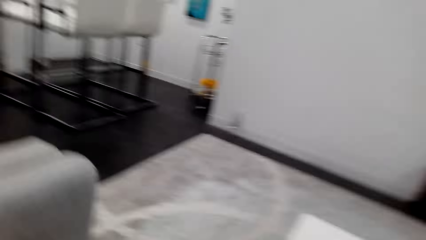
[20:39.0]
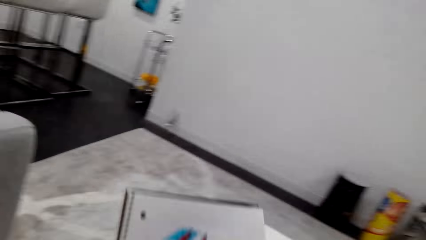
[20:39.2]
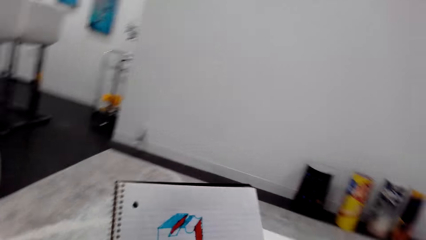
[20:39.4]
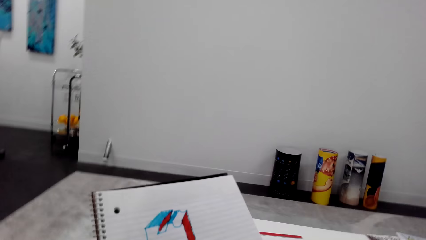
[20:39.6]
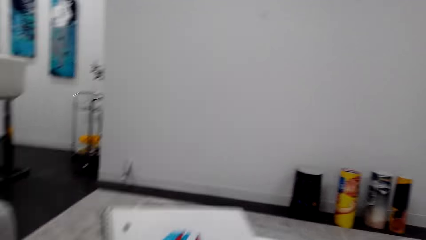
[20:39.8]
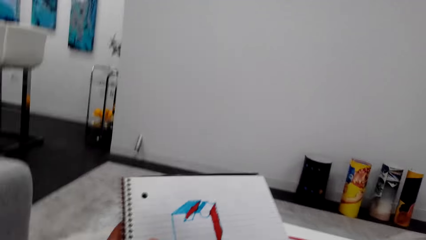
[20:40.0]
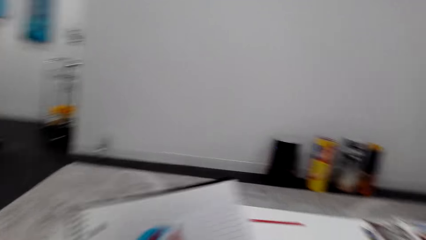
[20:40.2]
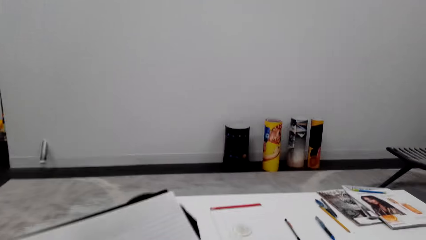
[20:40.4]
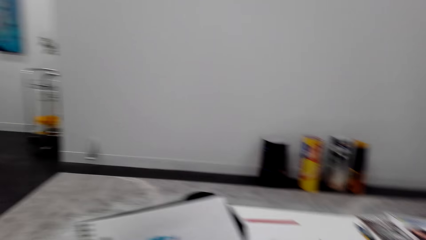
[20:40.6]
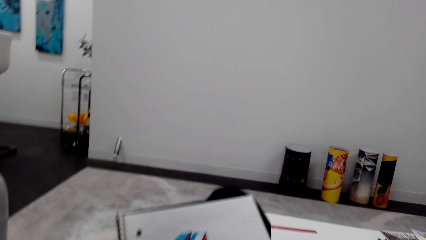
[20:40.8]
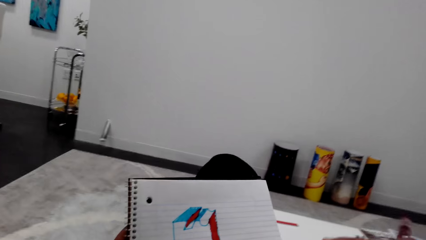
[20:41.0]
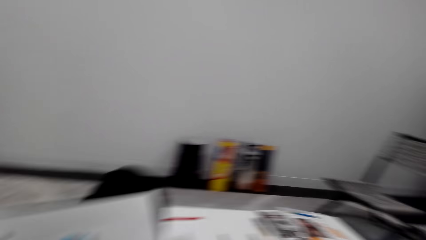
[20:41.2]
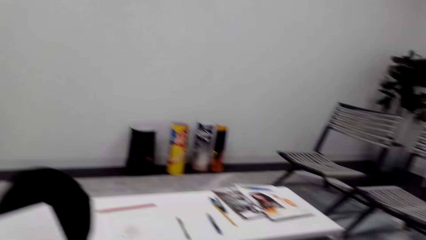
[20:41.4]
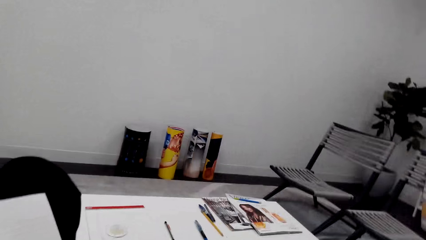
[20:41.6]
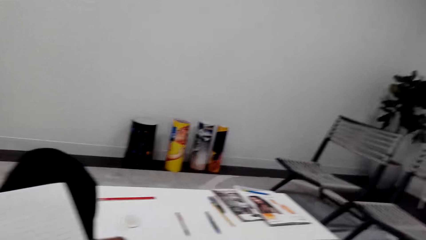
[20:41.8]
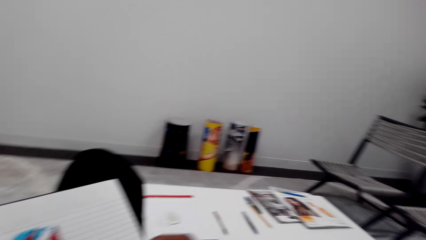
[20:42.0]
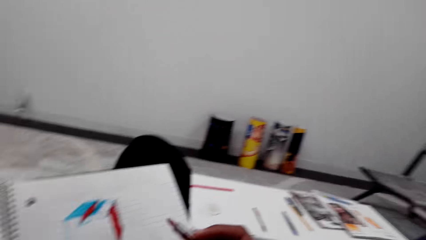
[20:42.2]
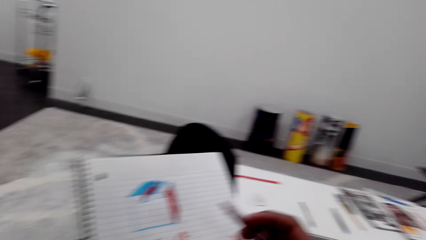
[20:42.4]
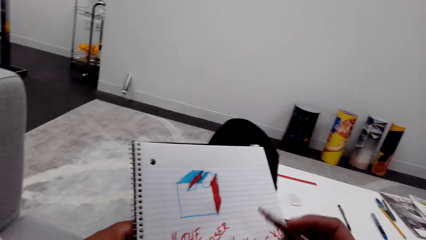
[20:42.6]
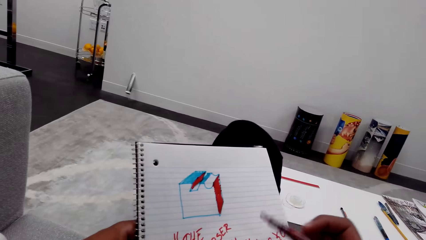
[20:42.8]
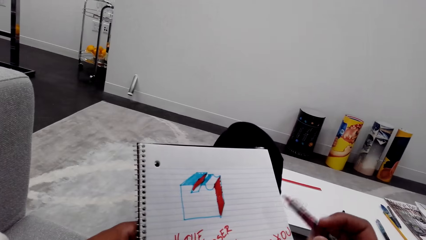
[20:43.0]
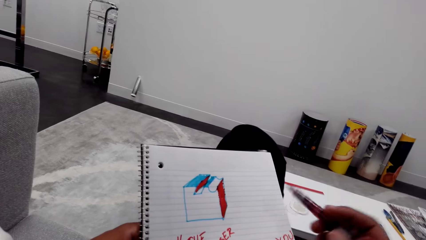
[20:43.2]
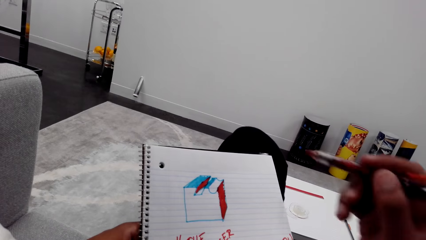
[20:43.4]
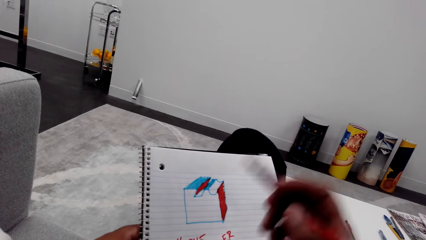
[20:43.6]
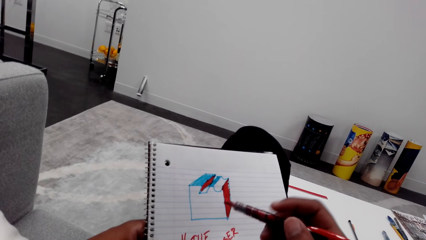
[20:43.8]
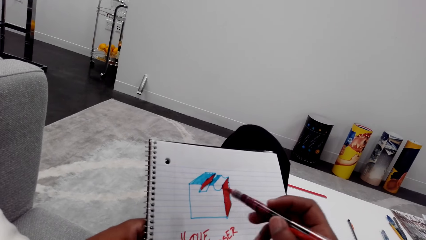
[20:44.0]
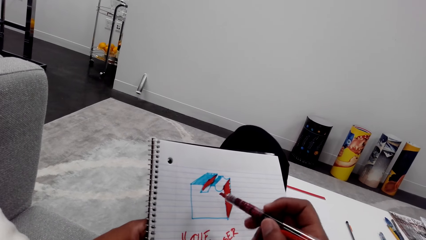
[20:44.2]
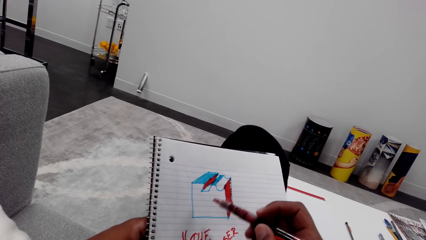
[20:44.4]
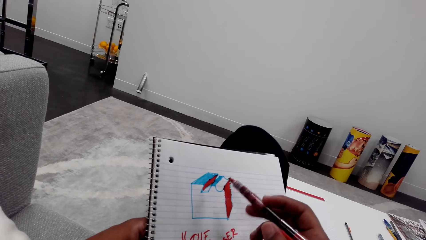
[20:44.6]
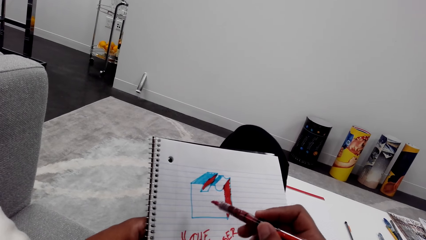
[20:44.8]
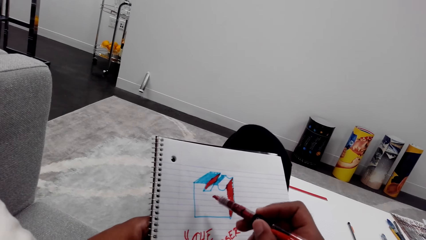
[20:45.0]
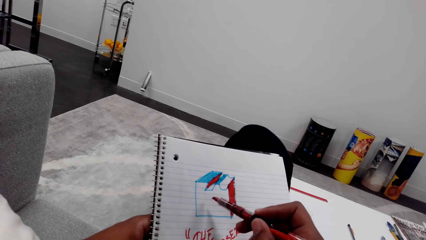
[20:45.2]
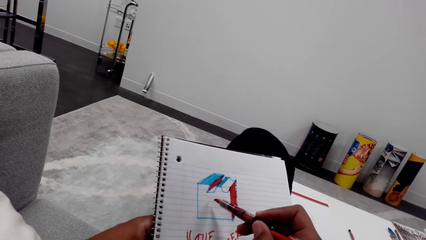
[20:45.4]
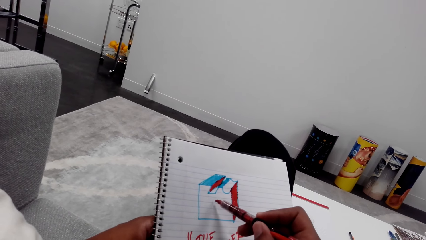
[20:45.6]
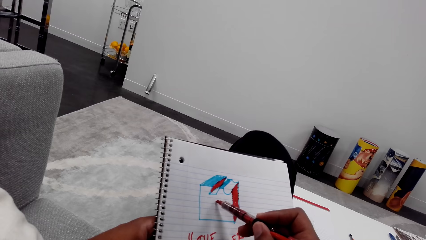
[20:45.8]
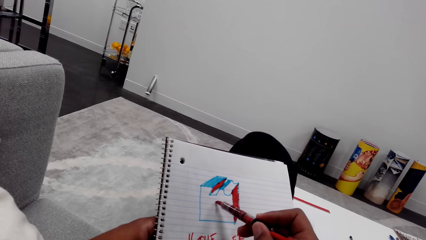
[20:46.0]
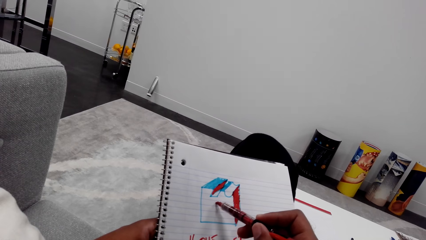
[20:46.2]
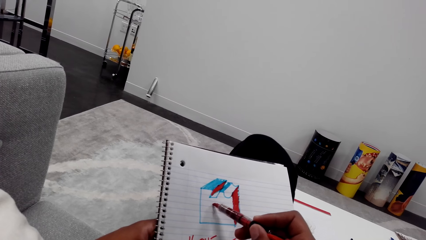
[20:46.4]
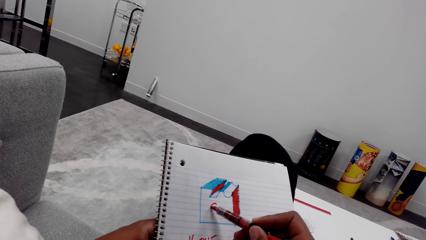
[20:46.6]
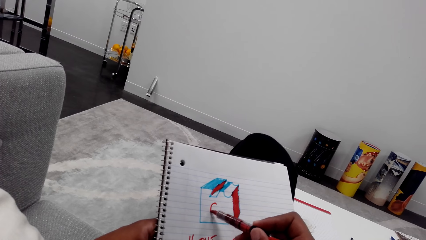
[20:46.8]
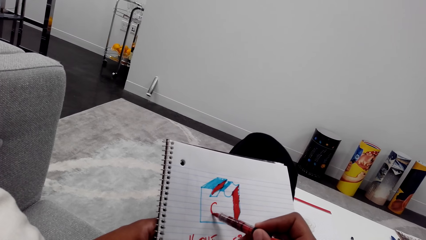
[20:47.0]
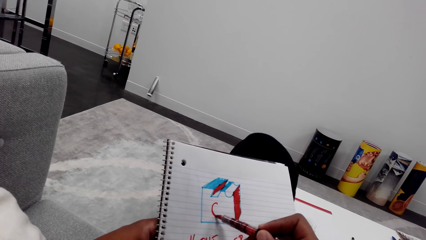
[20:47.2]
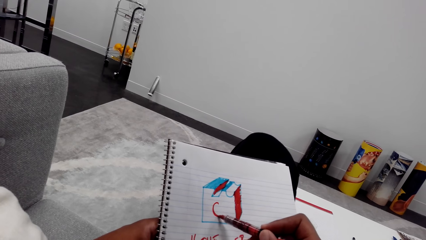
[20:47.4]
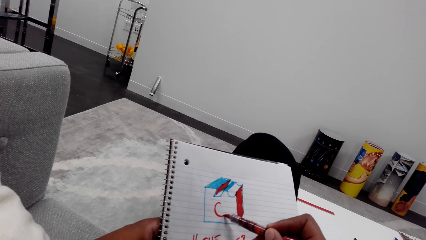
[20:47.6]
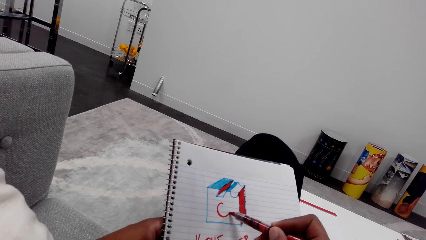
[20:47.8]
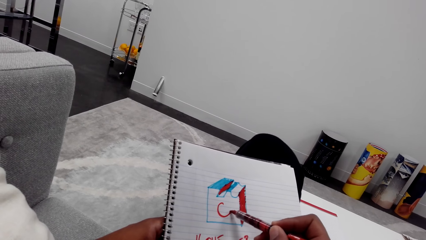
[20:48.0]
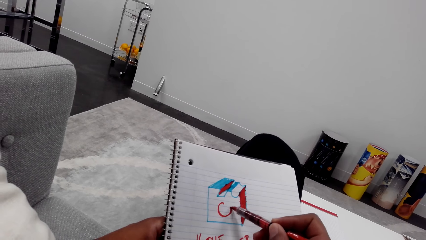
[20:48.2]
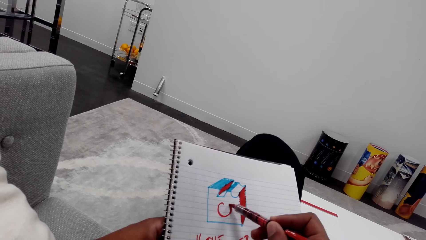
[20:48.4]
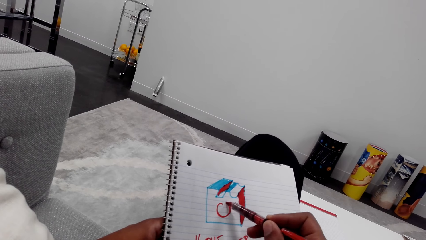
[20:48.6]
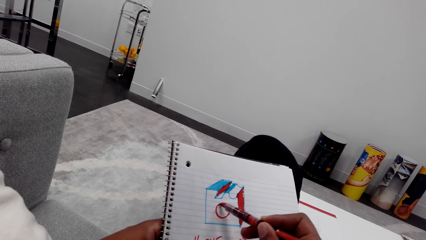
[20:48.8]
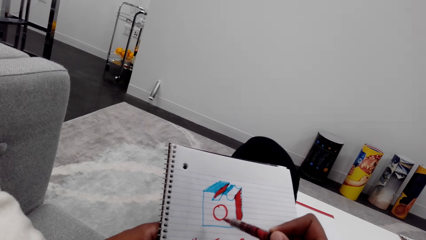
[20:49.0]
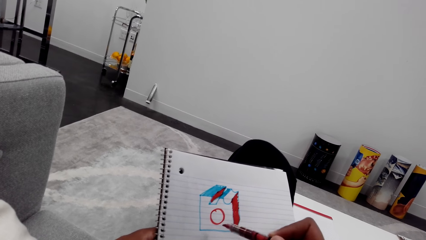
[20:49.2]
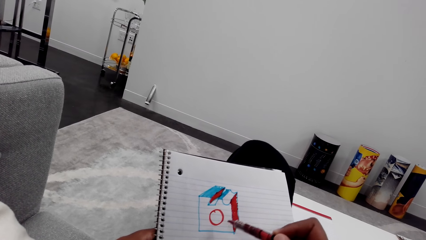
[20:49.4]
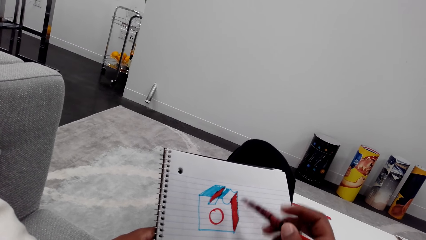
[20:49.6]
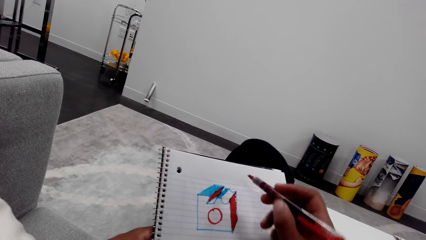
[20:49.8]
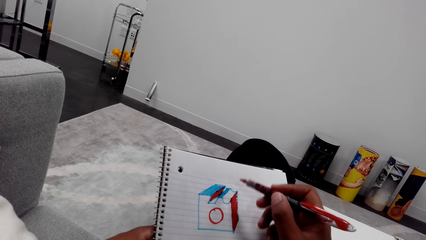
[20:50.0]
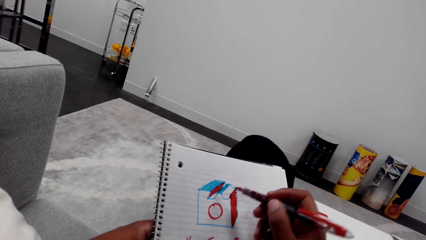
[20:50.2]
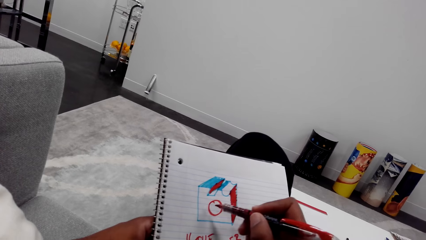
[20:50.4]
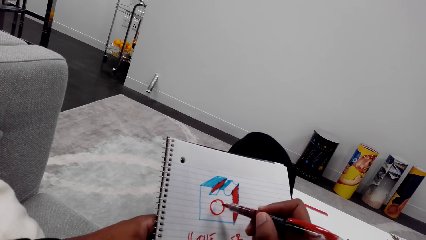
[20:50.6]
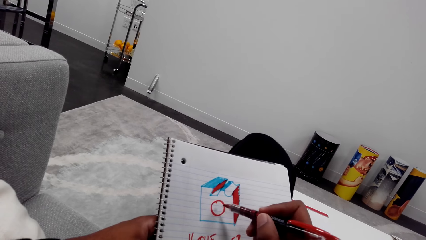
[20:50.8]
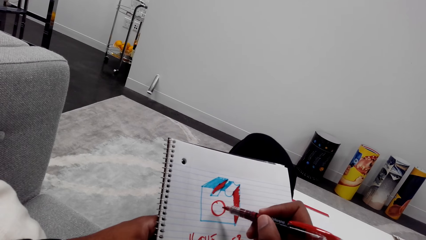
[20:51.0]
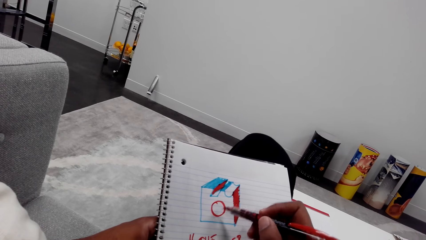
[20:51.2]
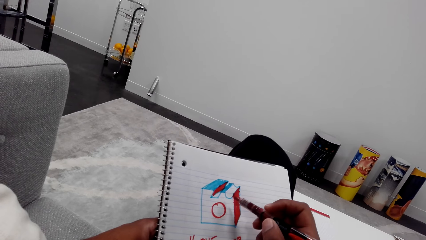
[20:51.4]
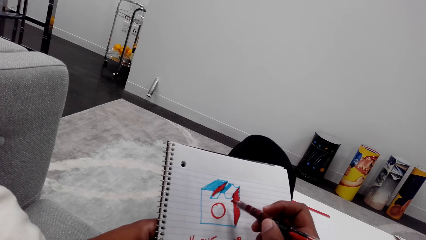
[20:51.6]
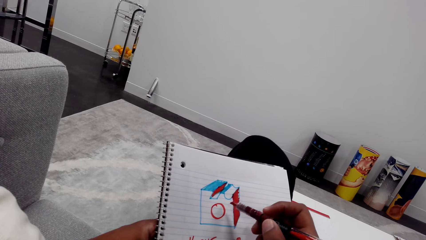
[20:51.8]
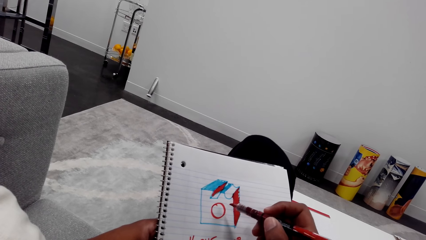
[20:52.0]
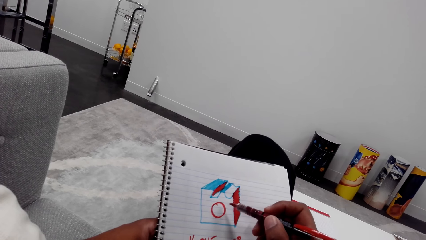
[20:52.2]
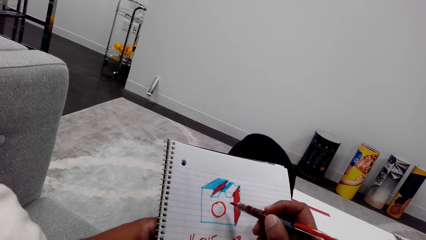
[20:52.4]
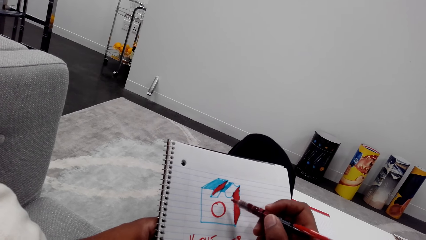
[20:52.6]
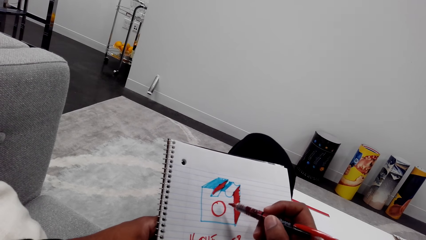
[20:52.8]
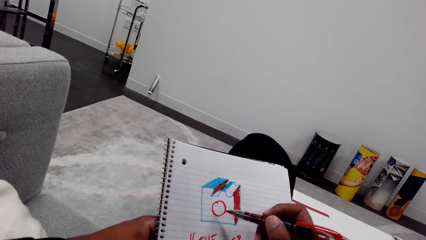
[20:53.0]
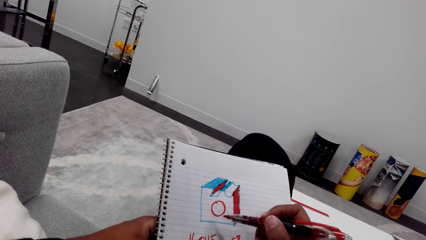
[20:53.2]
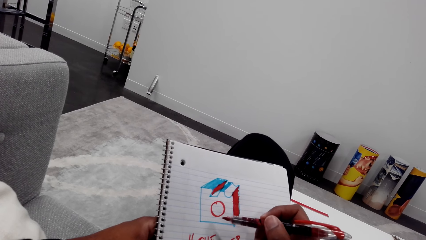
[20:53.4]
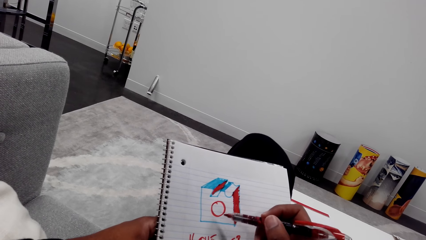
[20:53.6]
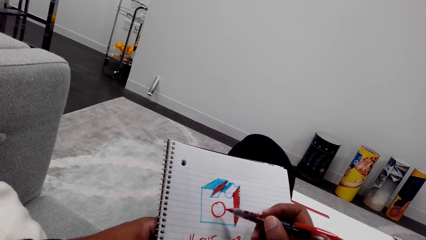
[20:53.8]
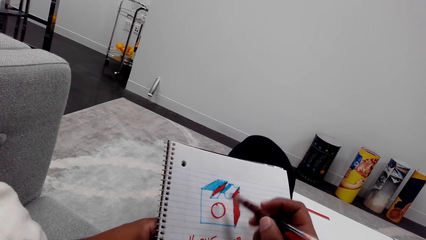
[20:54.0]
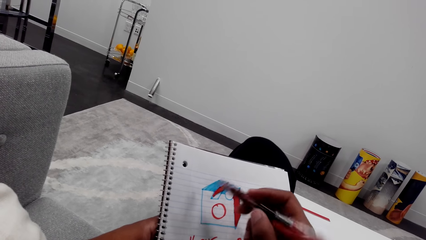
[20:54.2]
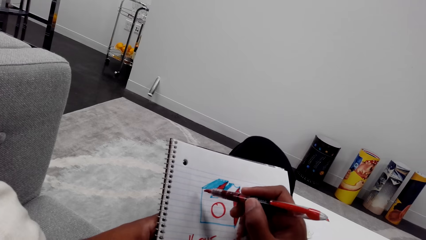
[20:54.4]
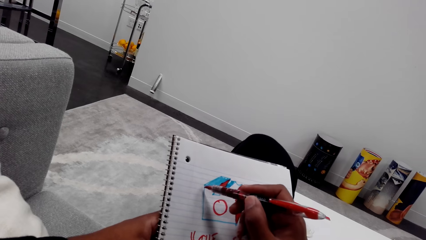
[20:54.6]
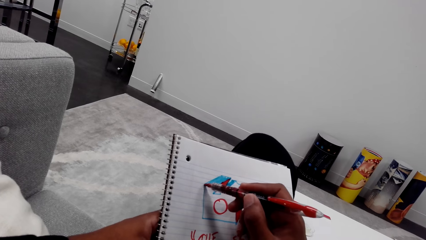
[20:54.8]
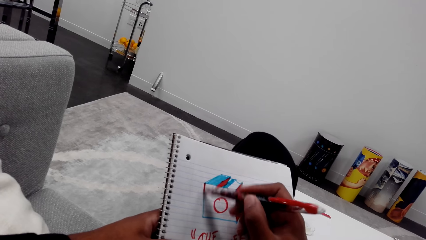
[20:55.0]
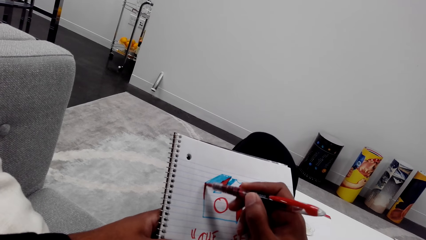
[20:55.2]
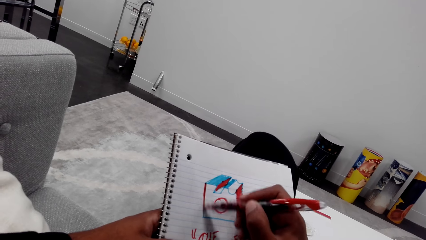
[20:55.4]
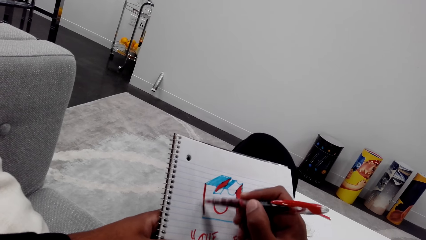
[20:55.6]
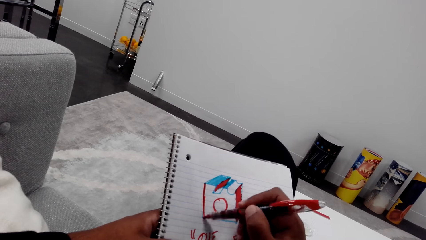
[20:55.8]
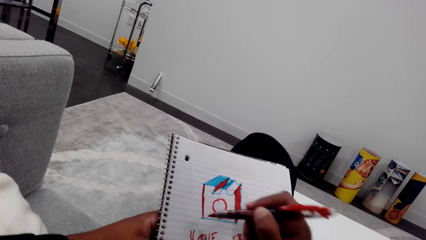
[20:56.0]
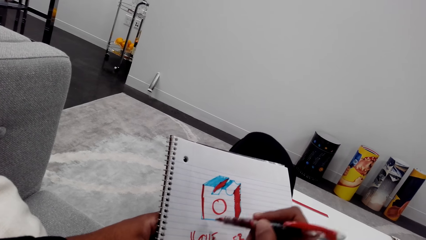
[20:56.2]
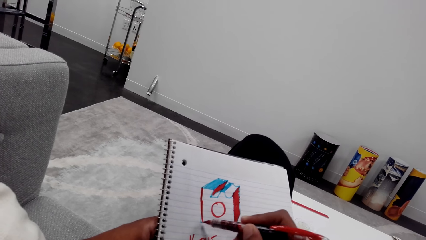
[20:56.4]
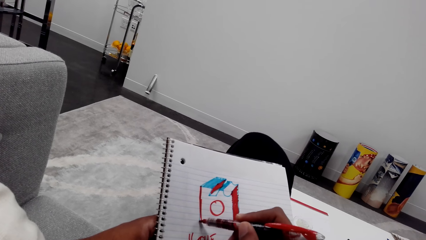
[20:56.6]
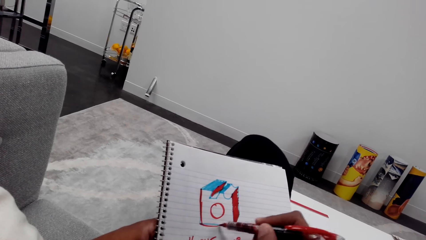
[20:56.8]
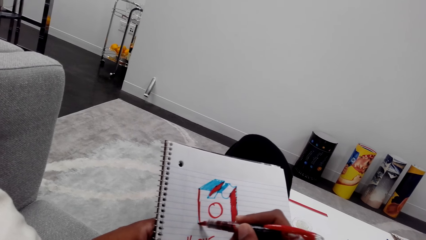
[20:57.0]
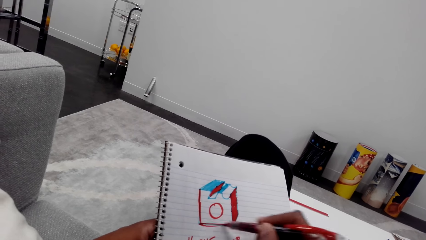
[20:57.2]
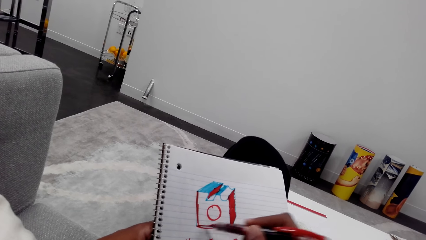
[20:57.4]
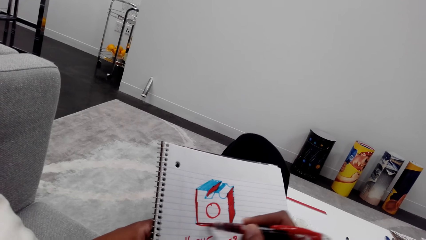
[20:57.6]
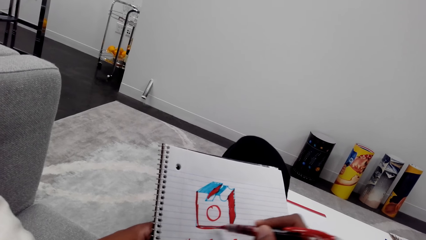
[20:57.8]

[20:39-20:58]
The camera wearer lifts the book. They move the book on the knee. They look at the book, move the book, and look at the book. They lift the marker pen. They move the right hand. They look at the book. They draw on the book with the marker pen. They lift the marker pen, move the marker pen, and look at the book. They move the marker pen. They color the drawing. They draw on the book with the marker pen.
